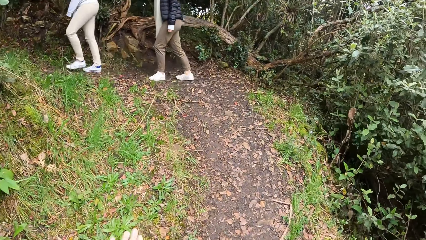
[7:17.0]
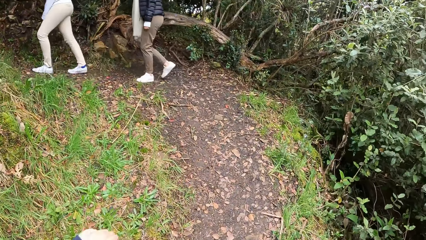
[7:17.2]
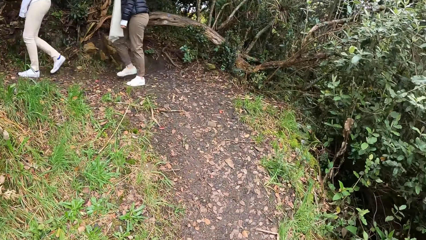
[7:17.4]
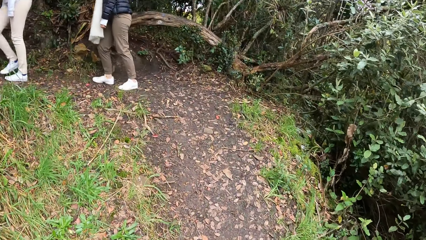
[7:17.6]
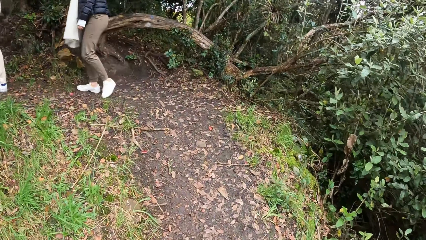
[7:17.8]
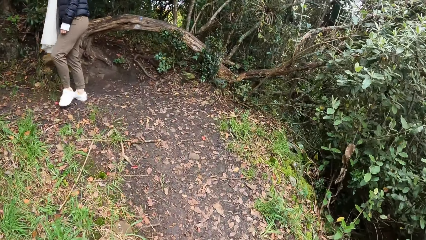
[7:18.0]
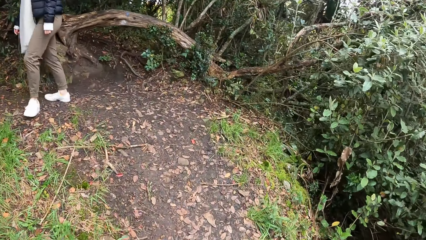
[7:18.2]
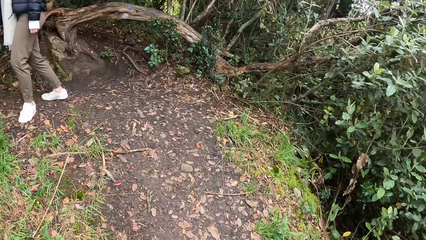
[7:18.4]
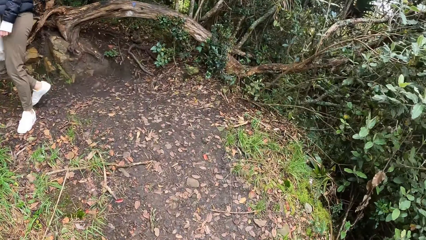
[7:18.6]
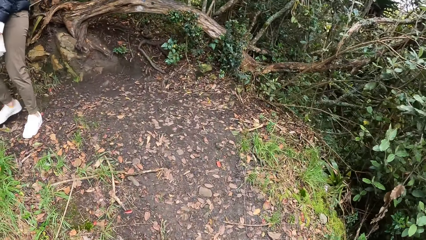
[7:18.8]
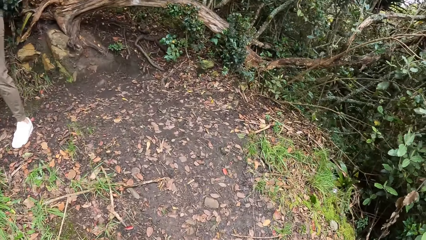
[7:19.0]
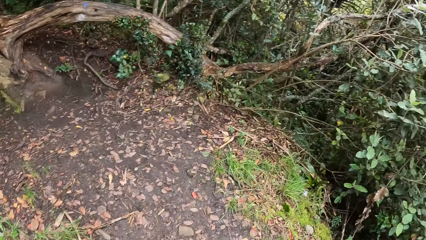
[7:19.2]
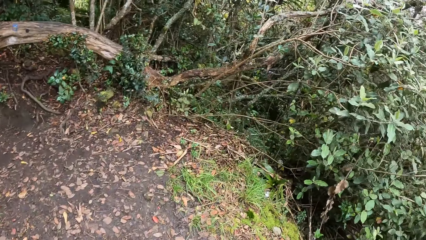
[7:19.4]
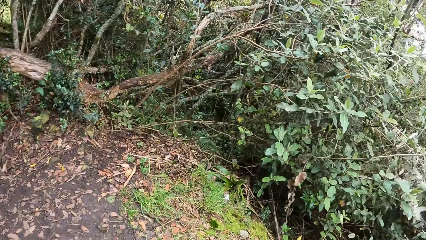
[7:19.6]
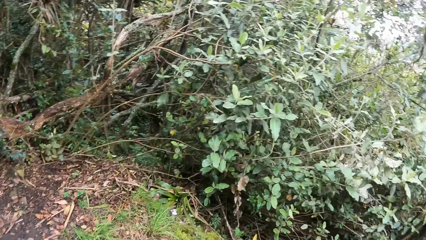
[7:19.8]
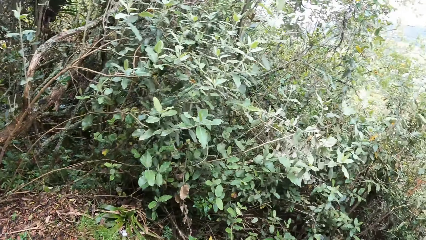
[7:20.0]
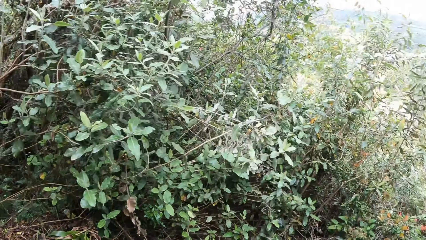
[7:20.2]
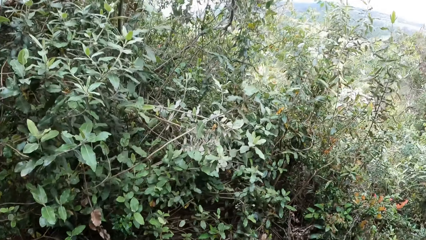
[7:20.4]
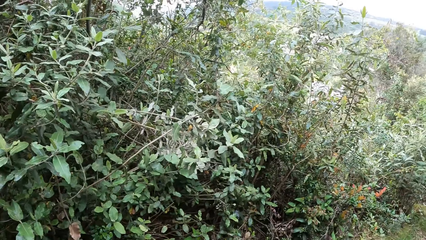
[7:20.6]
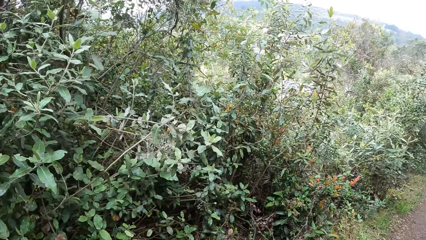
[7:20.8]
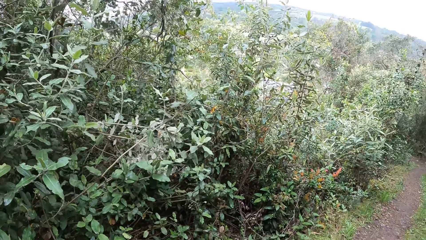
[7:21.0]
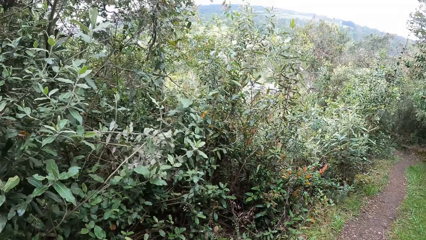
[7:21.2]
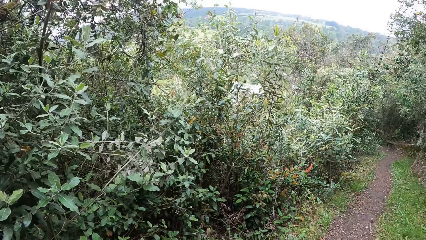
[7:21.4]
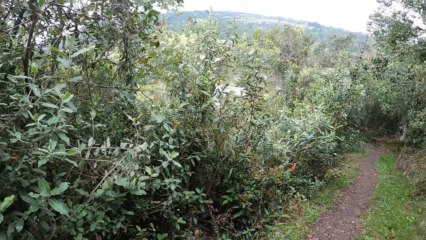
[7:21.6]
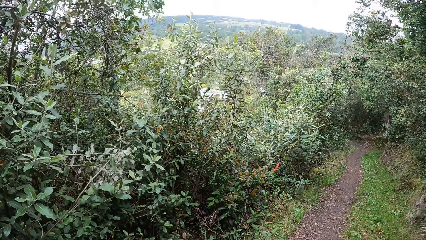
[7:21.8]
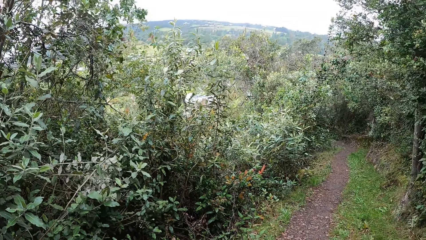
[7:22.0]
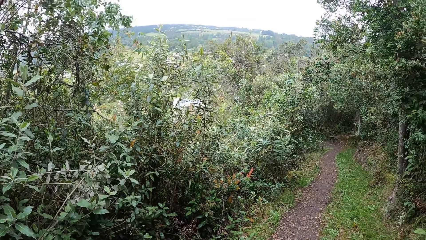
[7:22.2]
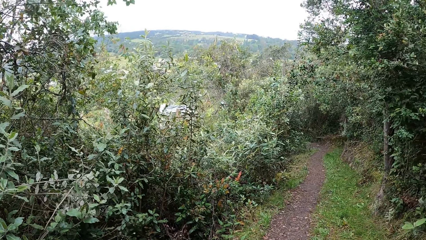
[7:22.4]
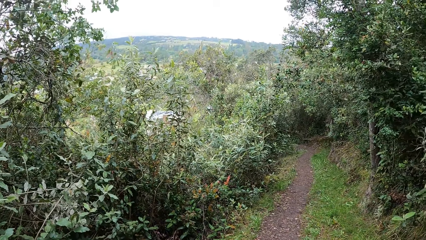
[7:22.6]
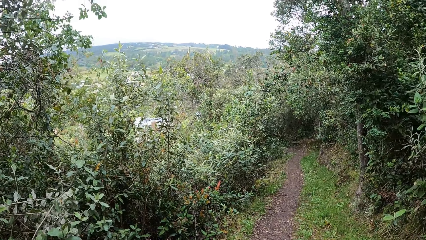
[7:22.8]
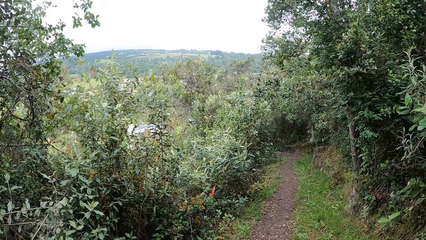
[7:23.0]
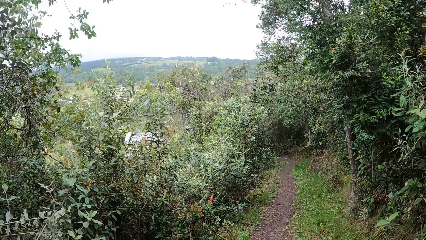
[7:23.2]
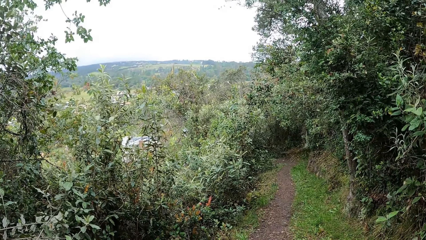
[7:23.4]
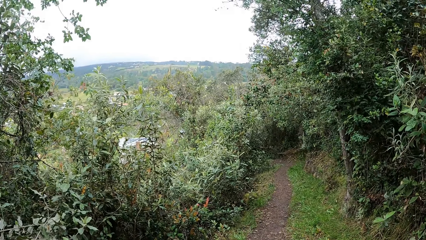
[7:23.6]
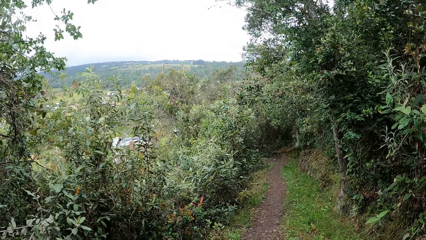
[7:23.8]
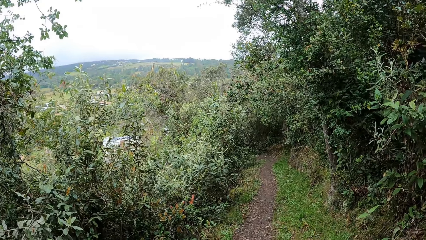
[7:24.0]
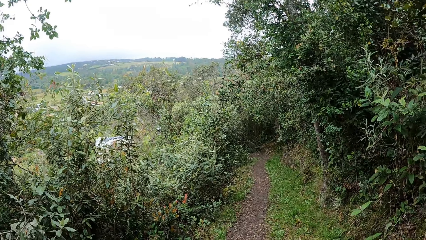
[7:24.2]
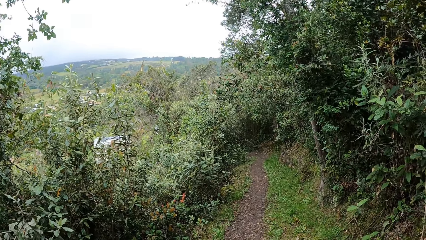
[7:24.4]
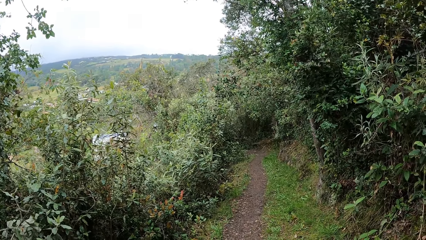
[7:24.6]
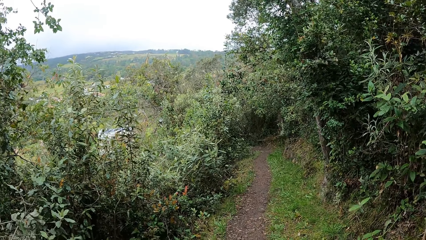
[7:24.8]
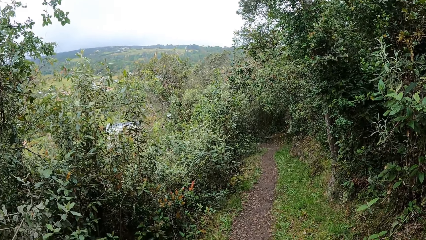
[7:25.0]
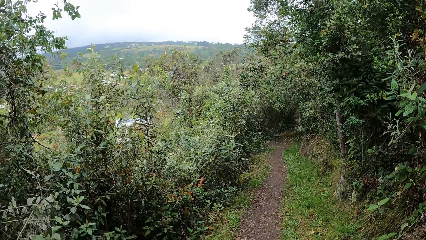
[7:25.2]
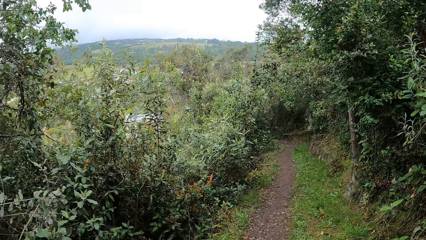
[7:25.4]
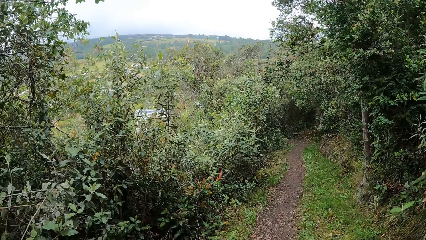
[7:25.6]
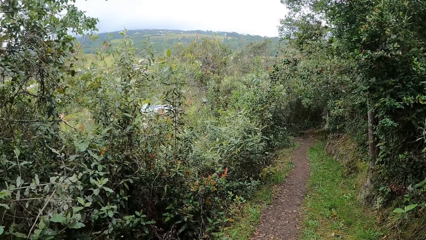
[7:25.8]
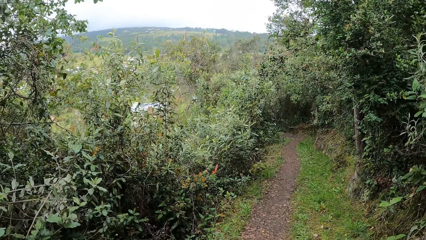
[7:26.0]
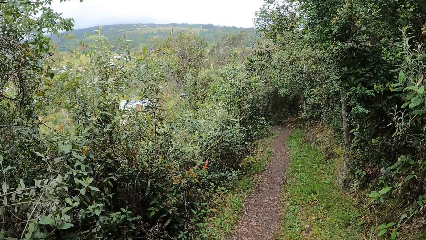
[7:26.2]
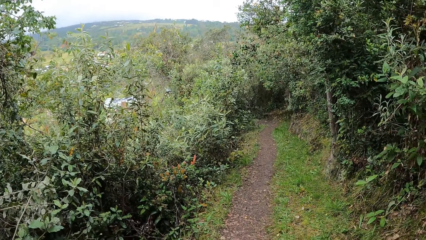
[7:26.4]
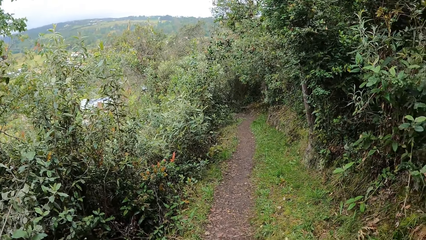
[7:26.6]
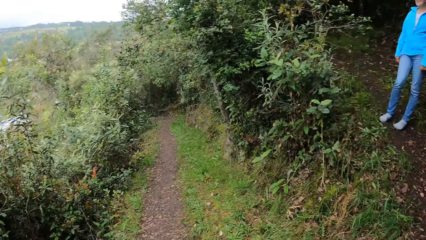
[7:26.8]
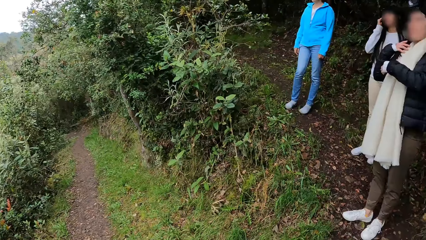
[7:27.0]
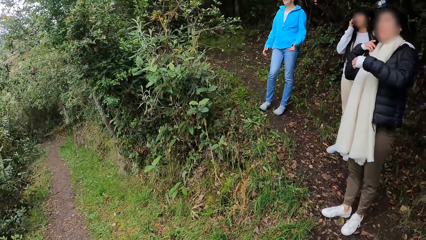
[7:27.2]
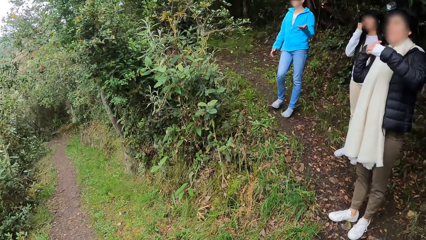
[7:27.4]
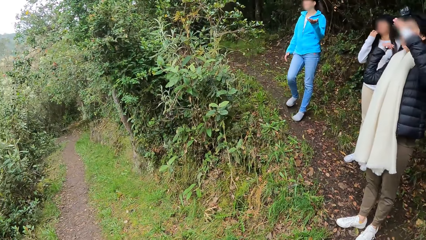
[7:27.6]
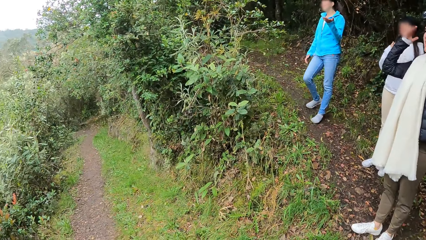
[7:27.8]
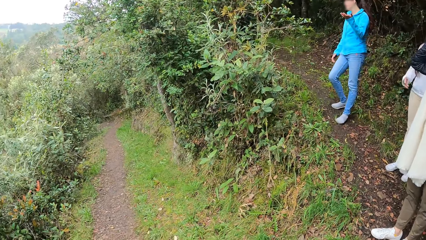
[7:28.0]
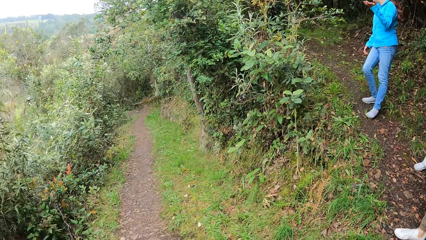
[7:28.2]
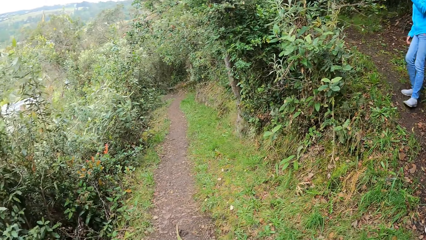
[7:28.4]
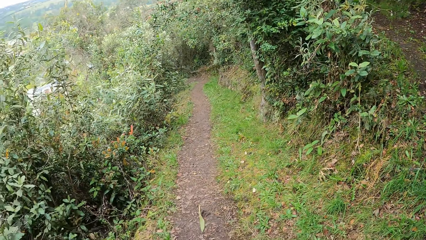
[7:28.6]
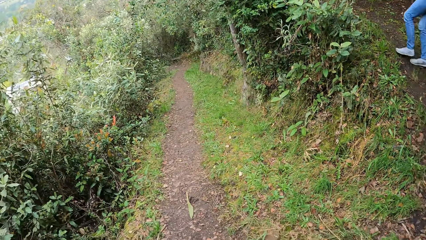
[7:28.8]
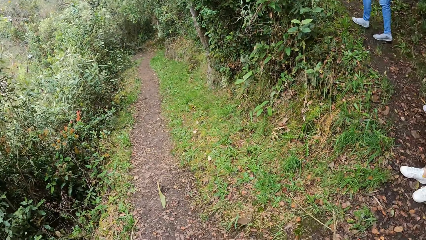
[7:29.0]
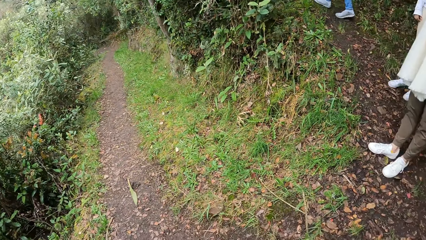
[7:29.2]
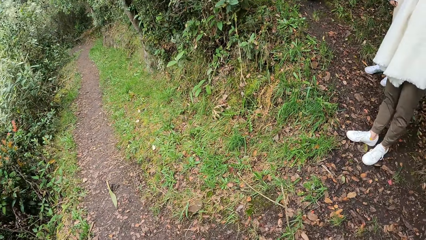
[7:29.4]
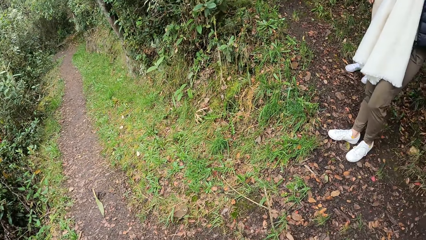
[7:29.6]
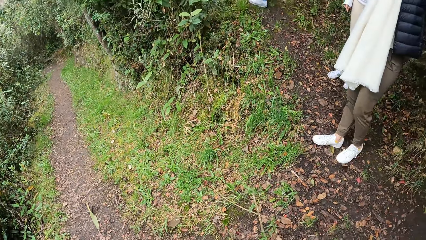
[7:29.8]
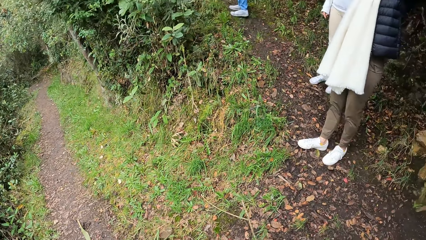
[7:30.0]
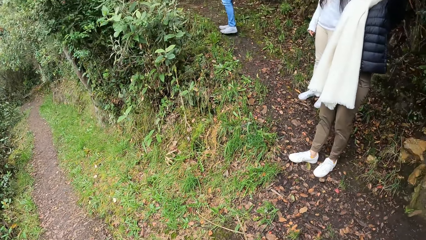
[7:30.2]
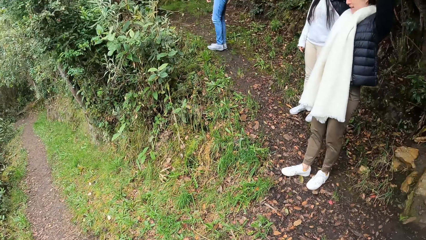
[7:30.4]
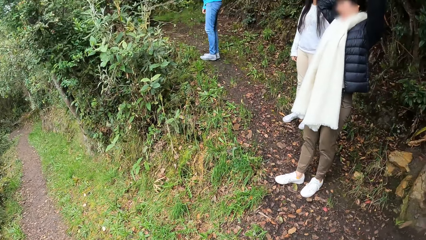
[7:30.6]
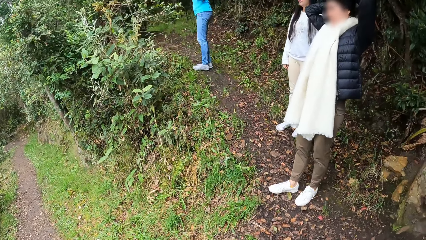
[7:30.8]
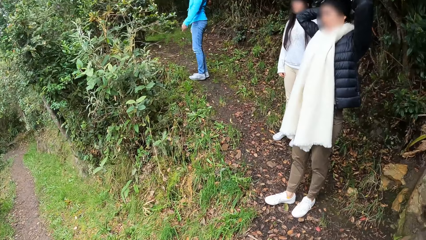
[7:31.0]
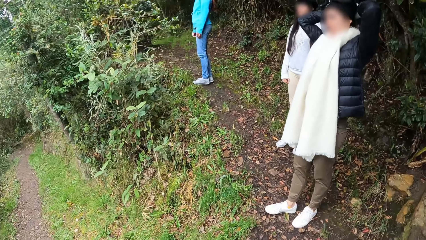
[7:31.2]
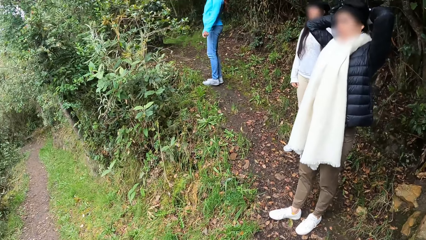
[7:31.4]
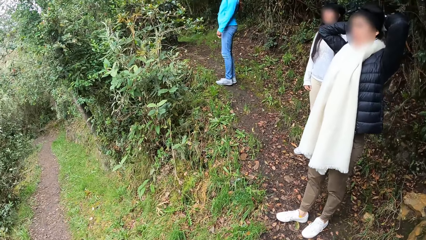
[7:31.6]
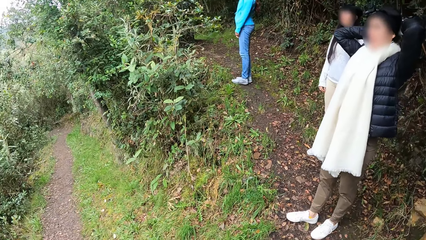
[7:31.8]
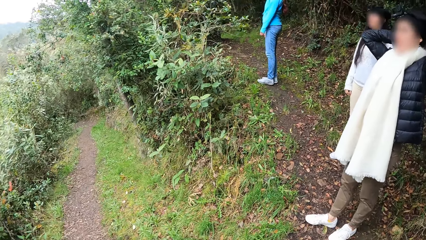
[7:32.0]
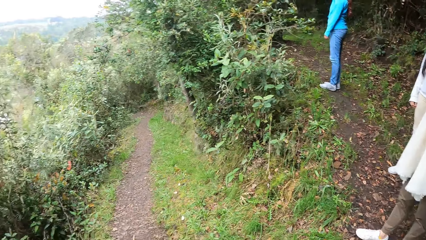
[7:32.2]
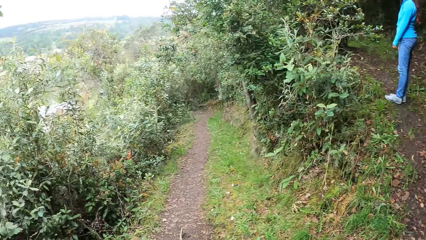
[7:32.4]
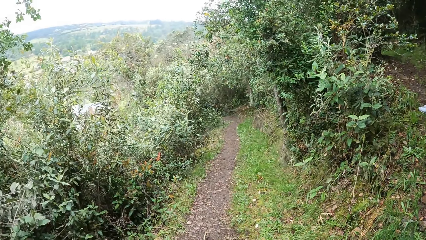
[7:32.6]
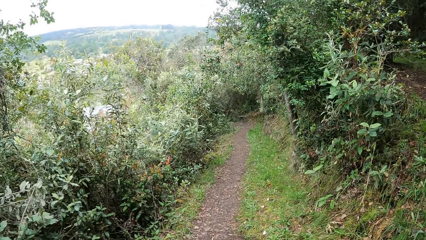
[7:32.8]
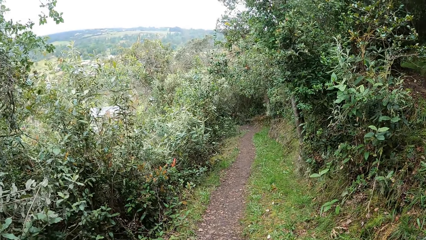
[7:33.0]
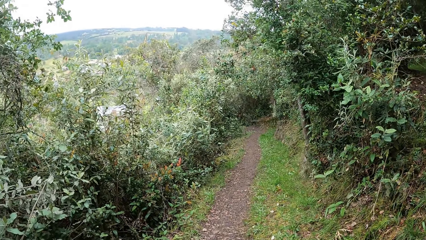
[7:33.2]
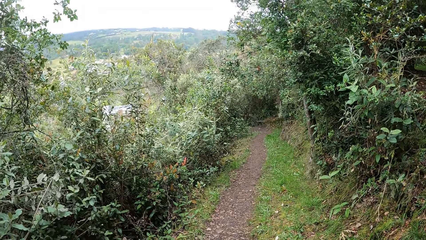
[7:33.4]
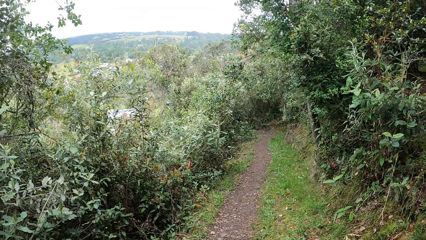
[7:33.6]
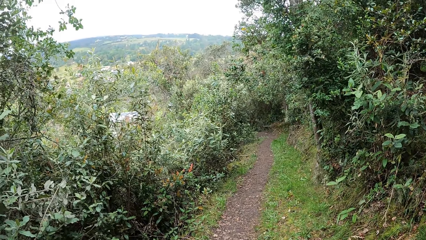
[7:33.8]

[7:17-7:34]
A person walks. Another person walks. A third person walks. The camera wearer walks. They look around. The second person gestures with her hands. The first person lifts her hands. The second person walks.
